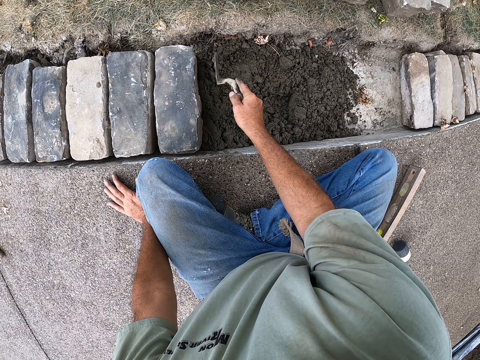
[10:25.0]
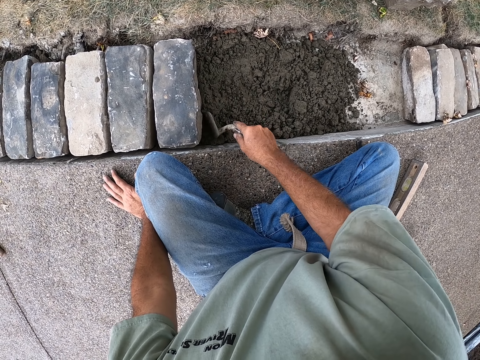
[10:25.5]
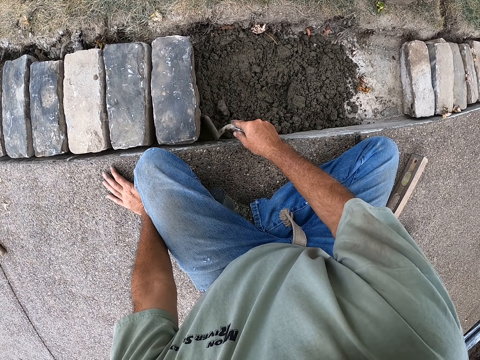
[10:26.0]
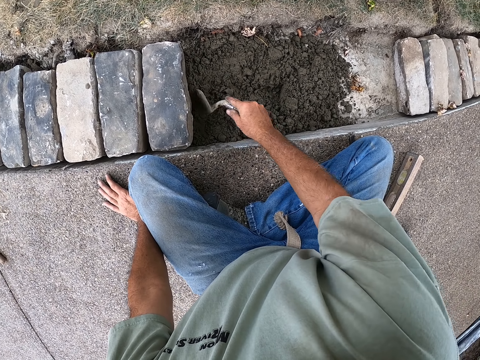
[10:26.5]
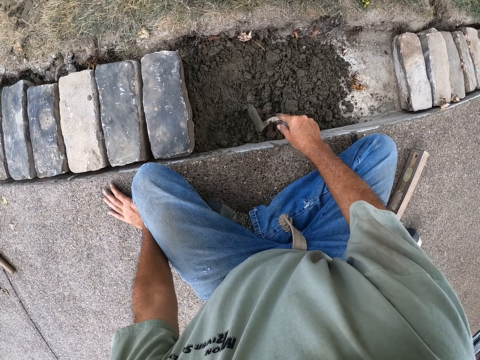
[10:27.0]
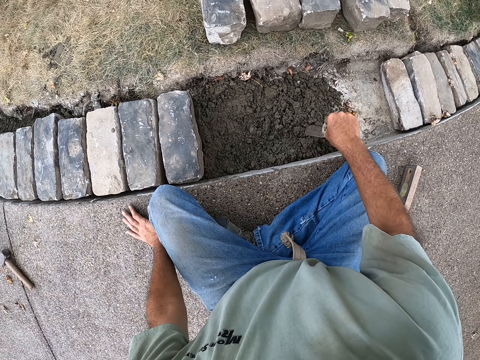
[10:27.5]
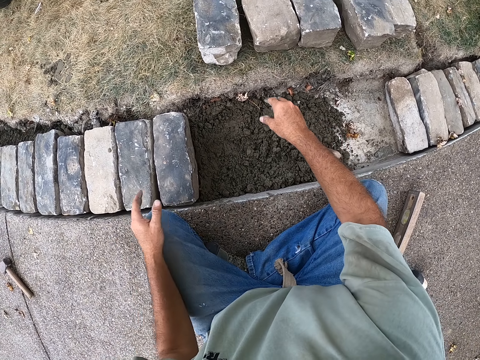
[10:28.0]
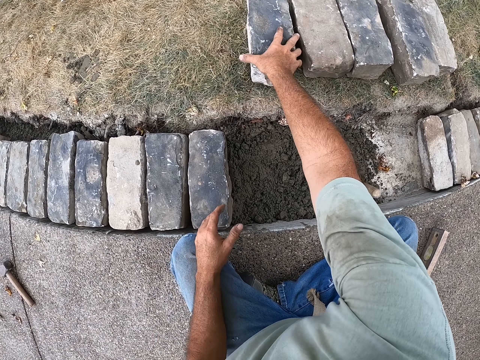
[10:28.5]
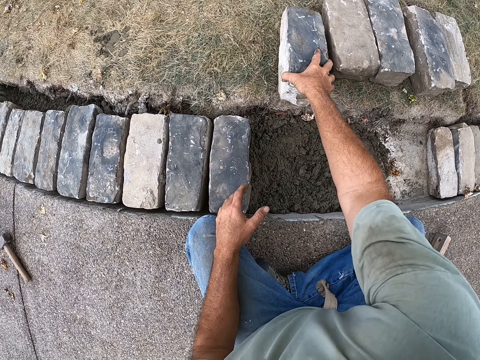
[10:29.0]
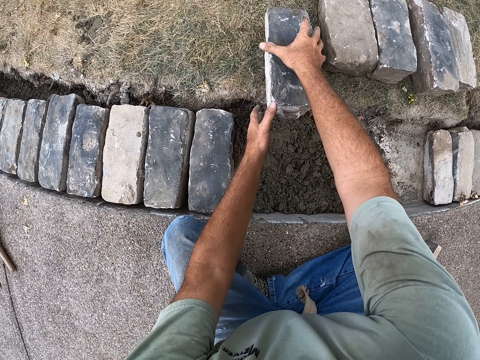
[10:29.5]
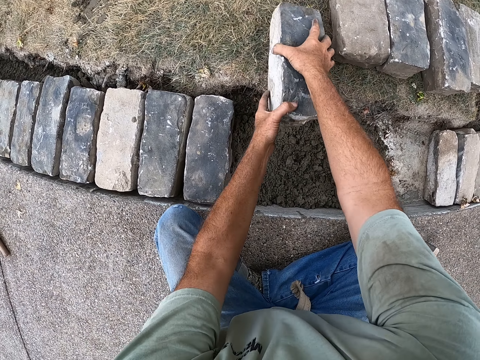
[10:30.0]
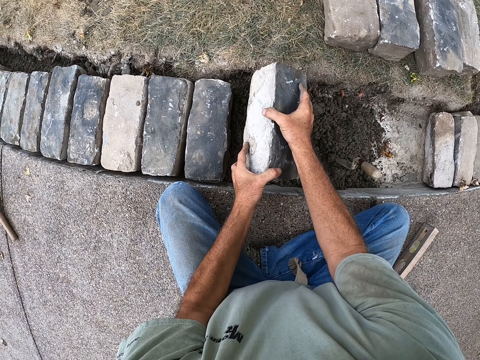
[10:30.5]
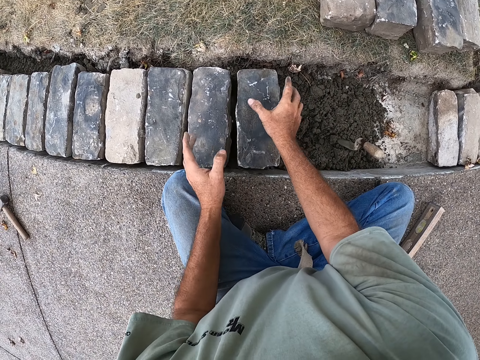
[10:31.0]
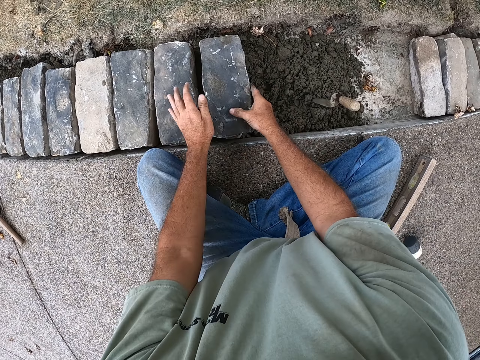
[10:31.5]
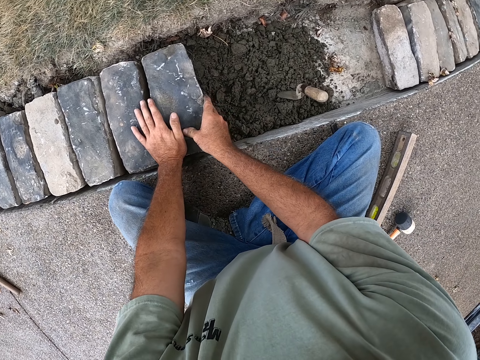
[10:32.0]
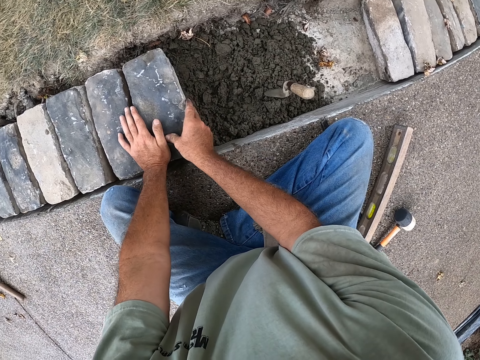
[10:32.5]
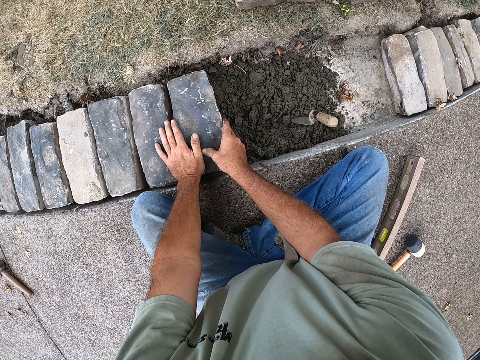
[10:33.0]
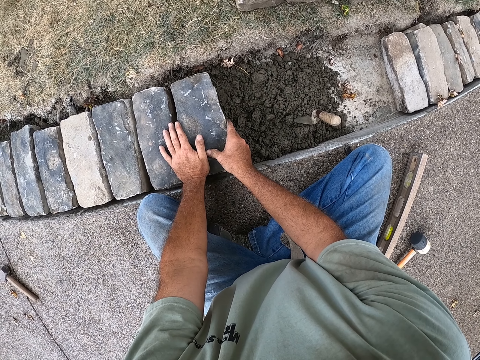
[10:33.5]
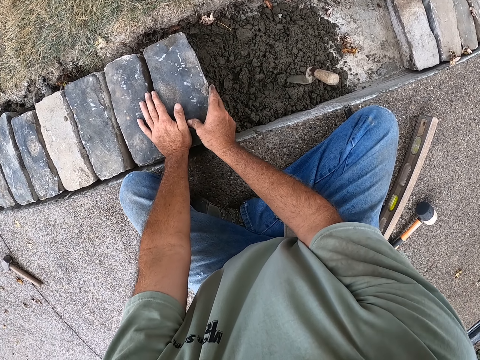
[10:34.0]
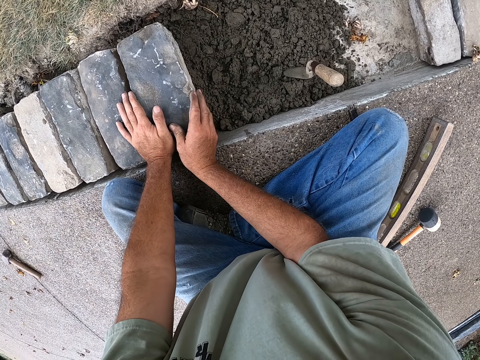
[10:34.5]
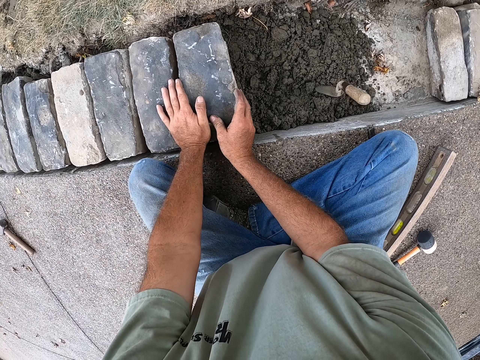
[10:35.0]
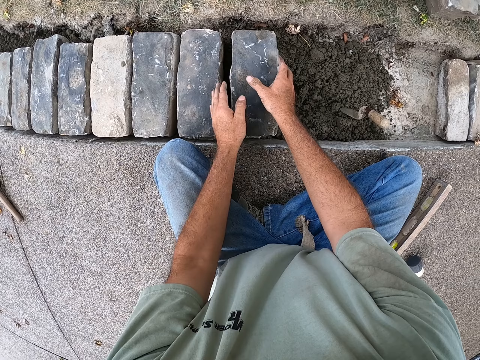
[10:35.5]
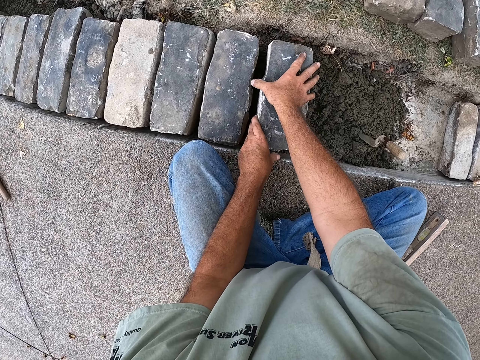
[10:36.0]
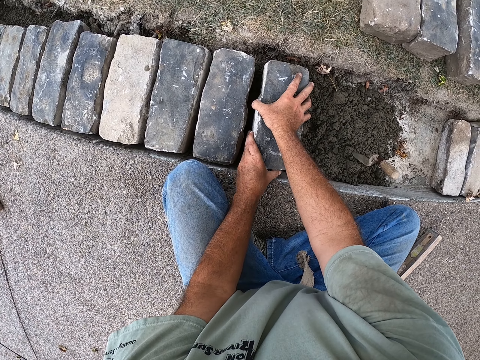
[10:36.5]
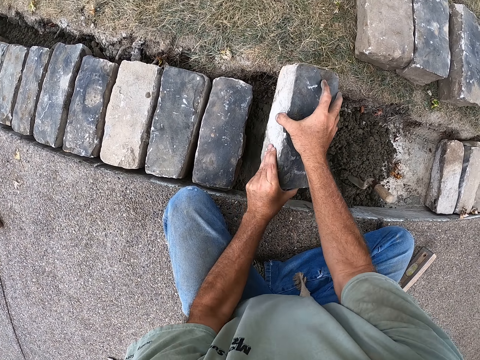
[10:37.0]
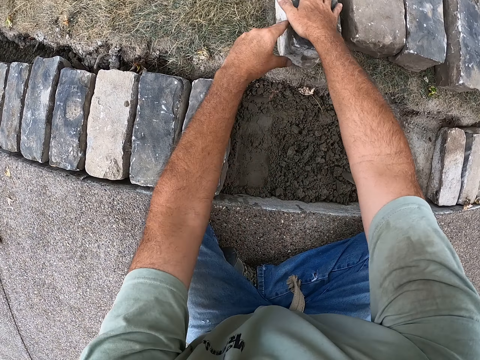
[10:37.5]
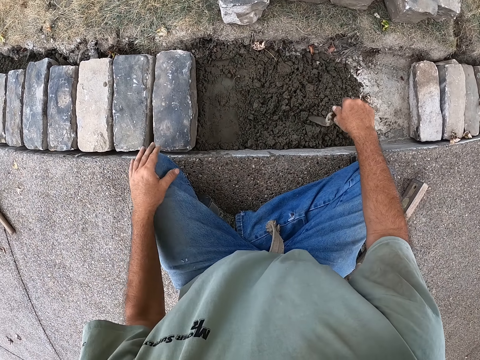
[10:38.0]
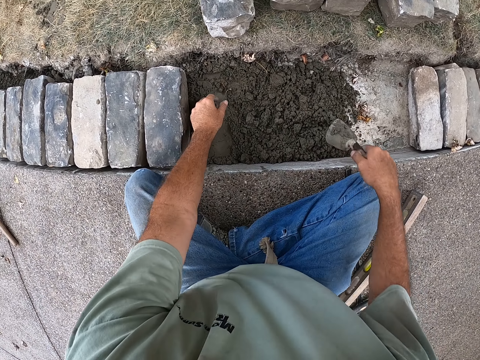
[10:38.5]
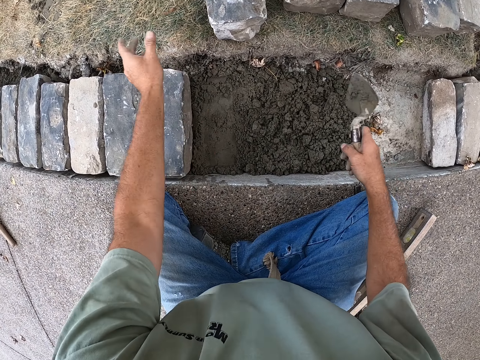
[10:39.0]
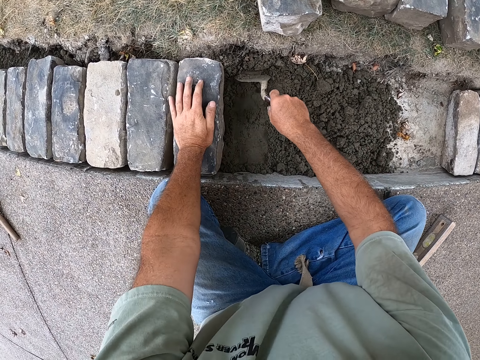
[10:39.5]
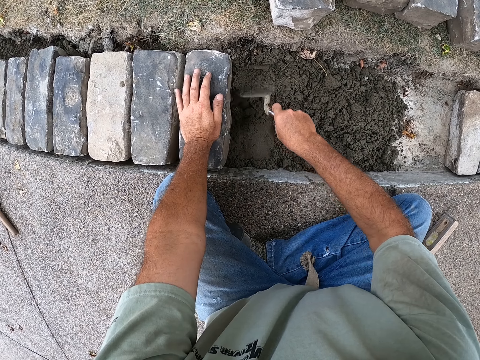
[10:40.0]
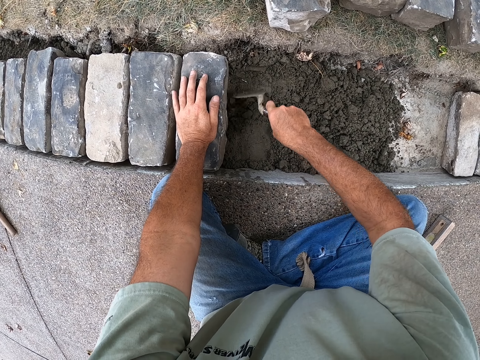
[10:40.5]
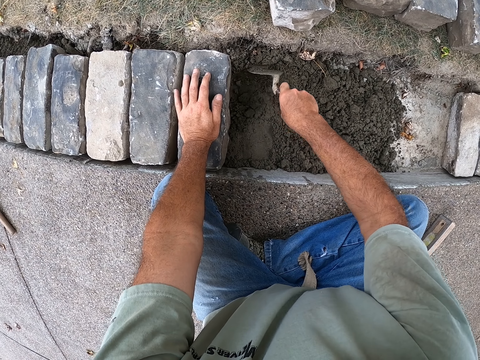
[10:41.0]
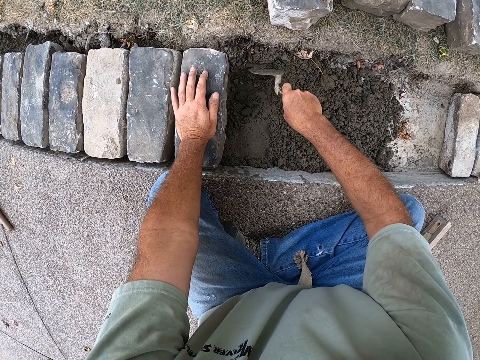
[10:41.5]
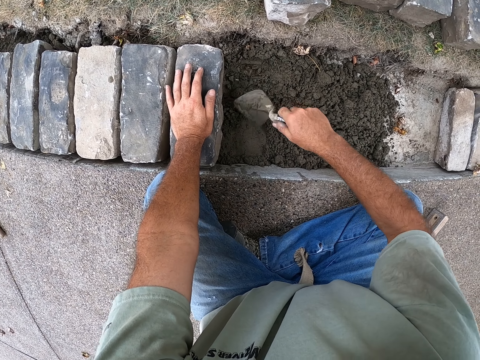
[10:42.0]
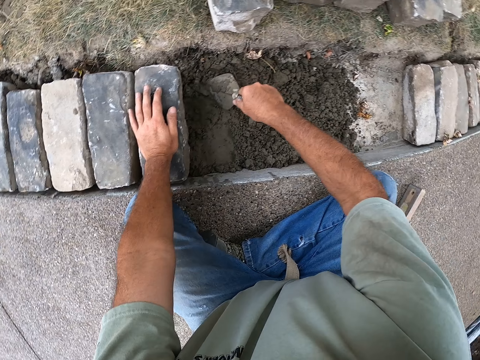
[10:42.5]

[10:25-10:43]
The camera wearer puts the trowel on the sand. They pick up the brick and put the brick on the sand. They fix the brick with hands. They remove the brick from the sand and put the brick down. They hold the trowel. They spread the sand with the trowel. They mix the sand.

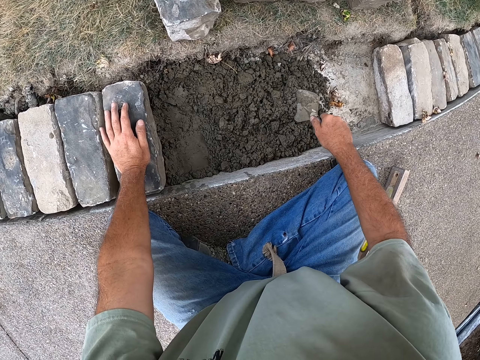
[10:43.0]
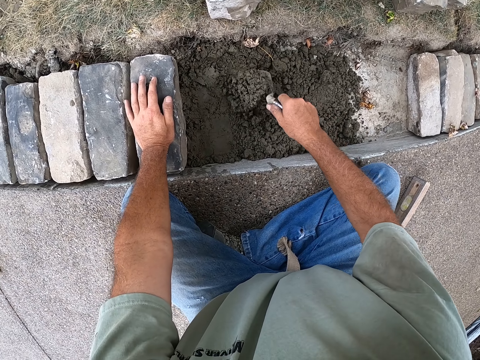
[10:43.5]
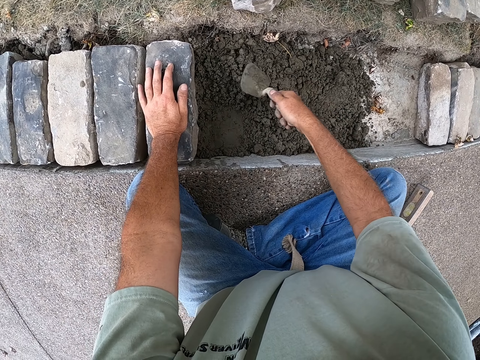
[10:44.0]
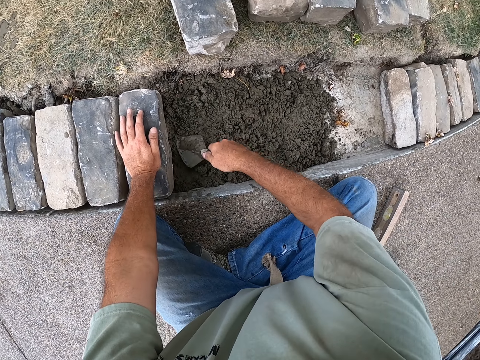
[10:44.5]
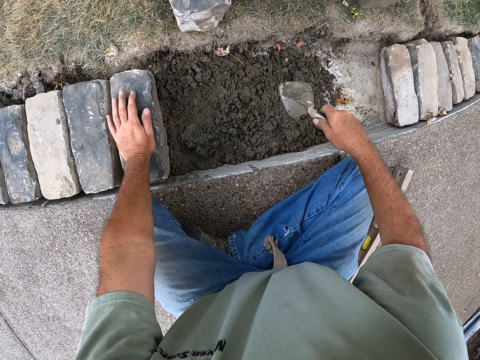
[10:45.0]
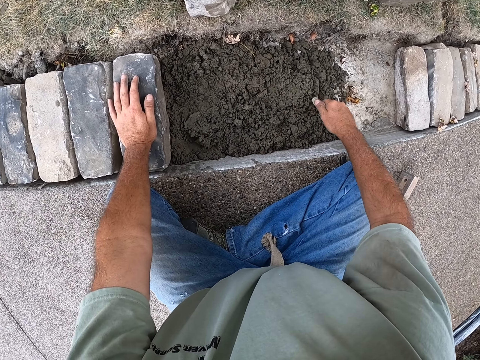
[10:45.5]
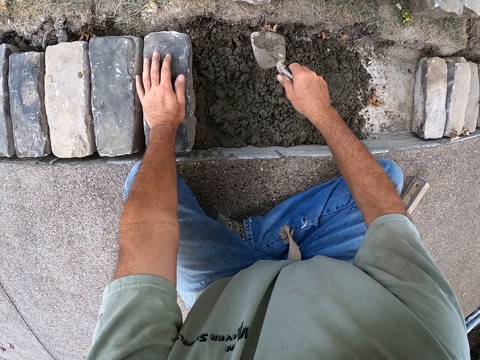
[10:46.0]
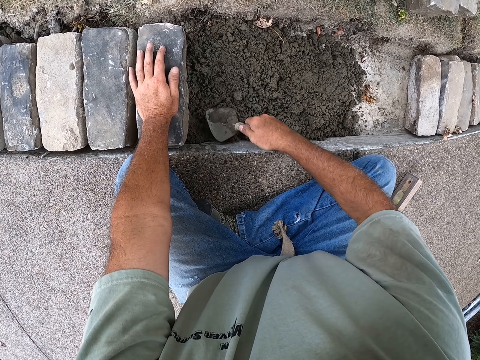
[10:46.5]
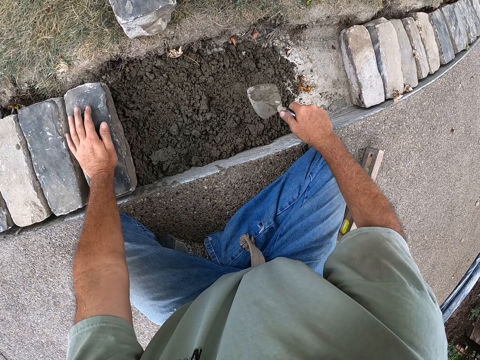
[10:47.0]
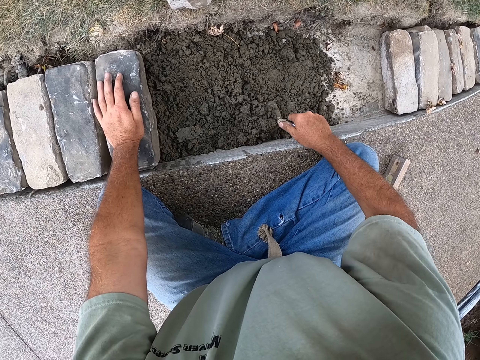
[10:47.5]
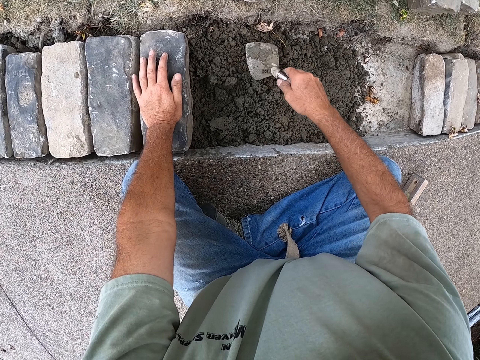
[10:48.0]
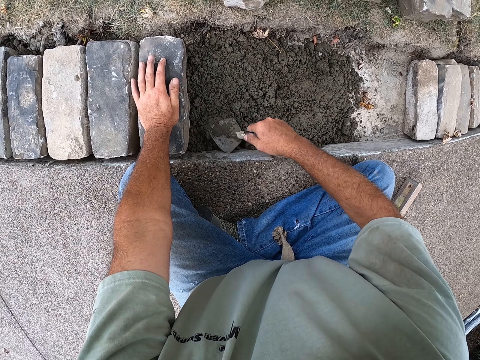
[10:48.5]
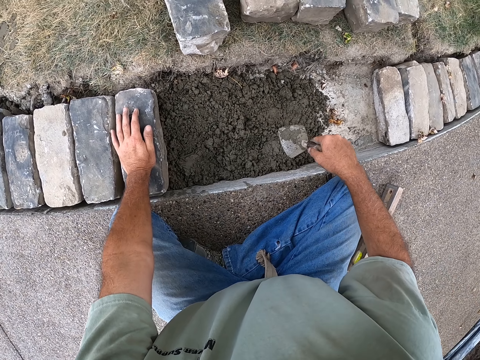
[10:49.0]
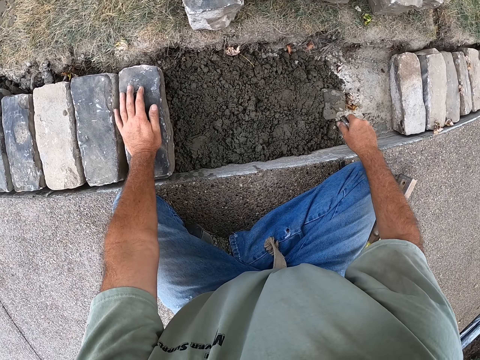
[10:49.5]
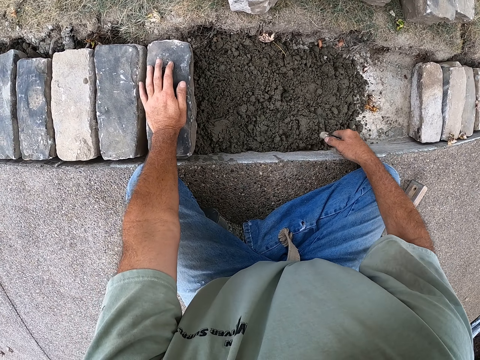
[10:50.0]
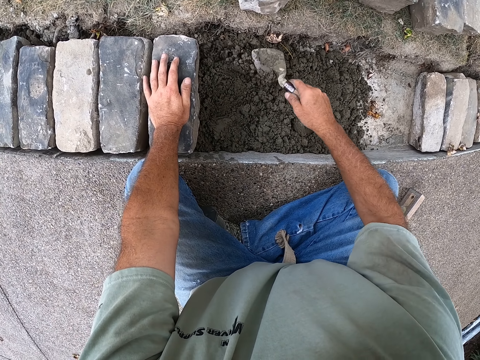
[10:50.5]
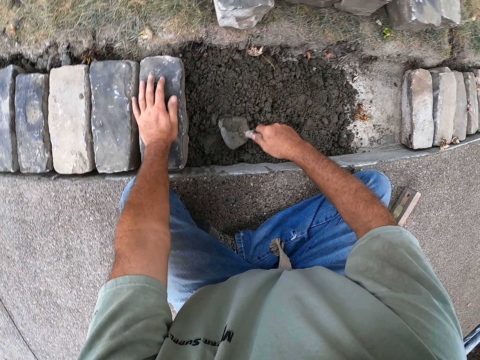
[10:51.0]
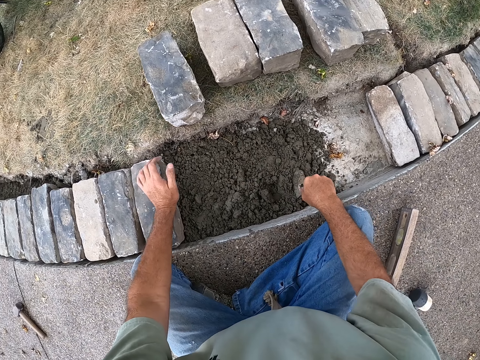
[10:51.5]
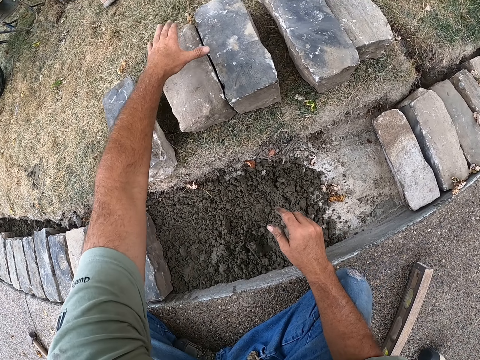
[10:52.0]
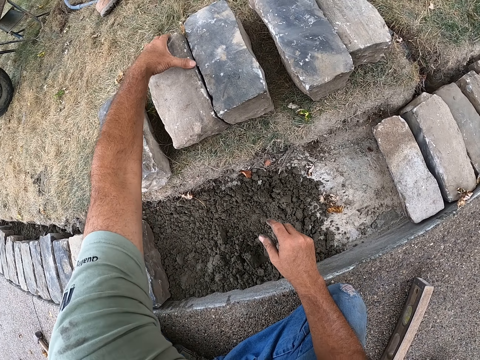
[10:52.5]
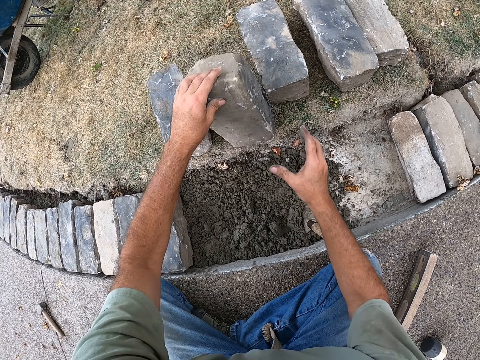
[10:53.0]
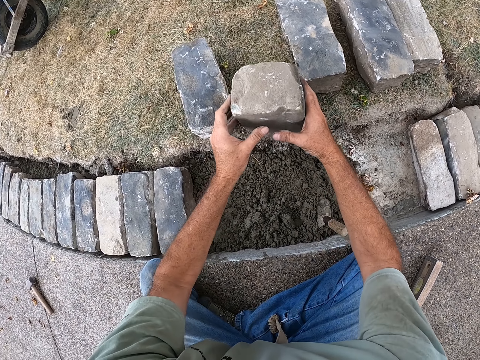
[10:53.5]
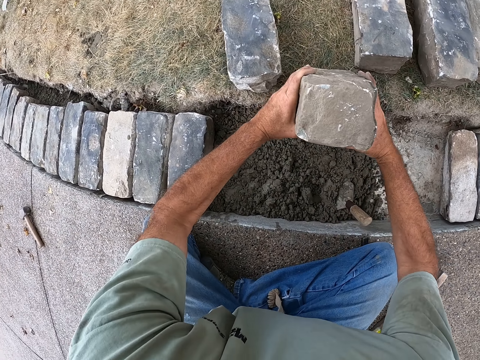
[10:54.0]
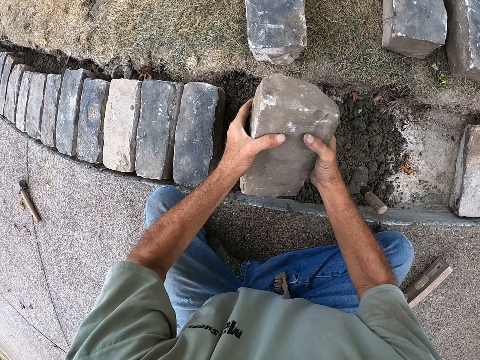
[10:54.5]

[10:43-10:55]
The camera wearer puts the trowel on the sand. They pick up the brick. They put the brick into the sand. They hold the brick.
